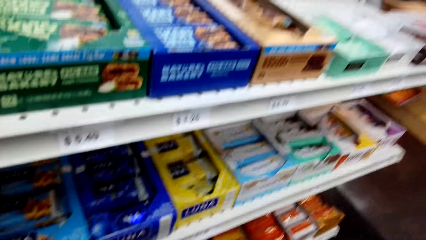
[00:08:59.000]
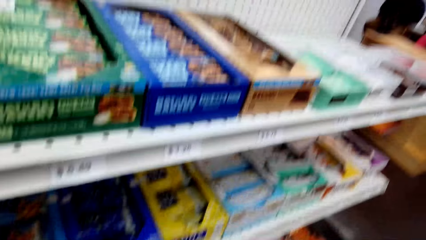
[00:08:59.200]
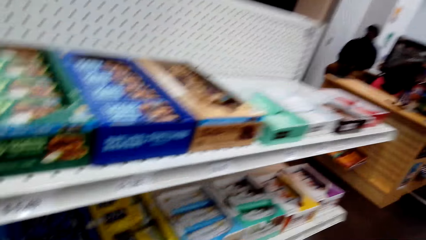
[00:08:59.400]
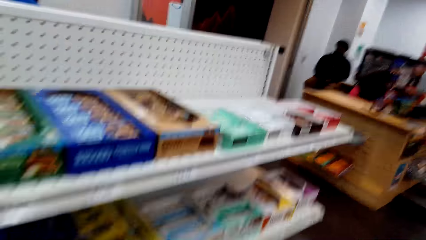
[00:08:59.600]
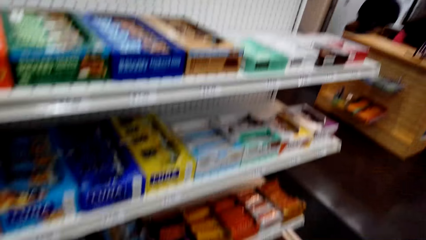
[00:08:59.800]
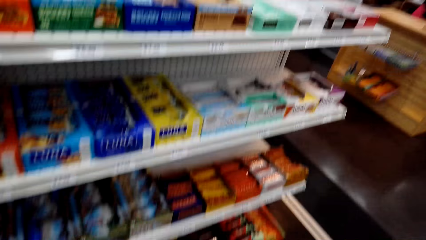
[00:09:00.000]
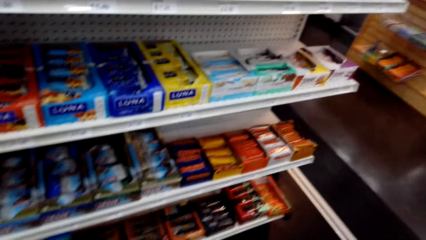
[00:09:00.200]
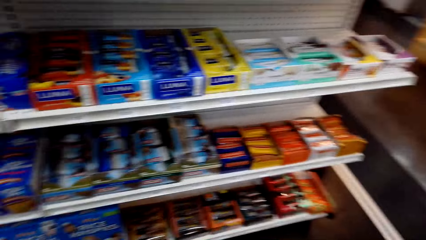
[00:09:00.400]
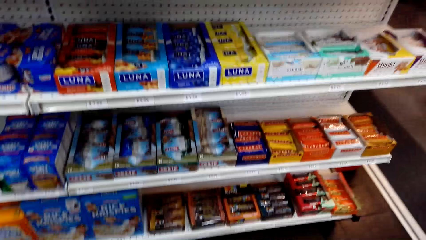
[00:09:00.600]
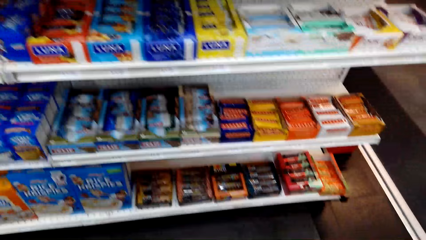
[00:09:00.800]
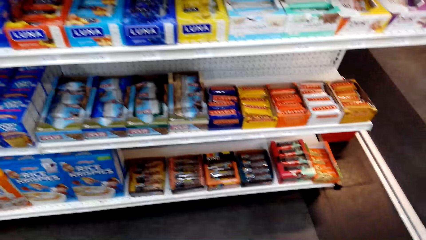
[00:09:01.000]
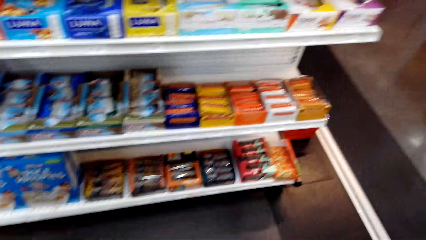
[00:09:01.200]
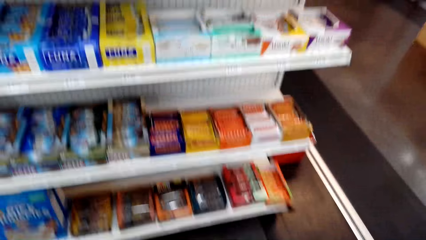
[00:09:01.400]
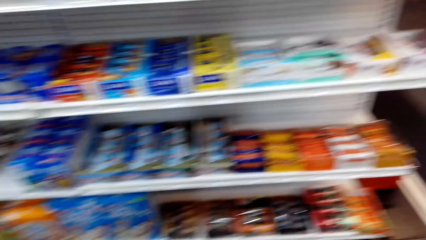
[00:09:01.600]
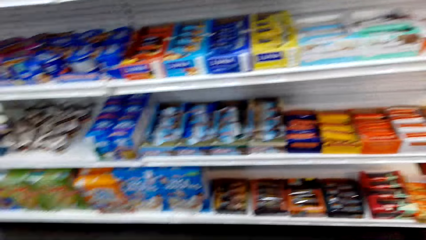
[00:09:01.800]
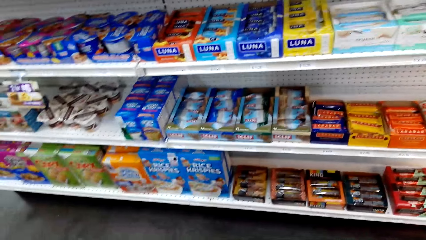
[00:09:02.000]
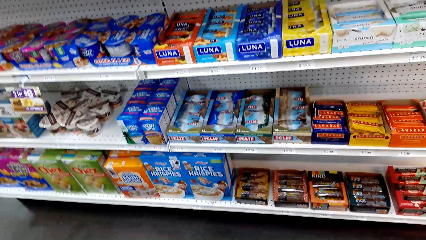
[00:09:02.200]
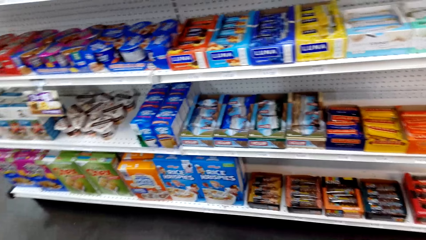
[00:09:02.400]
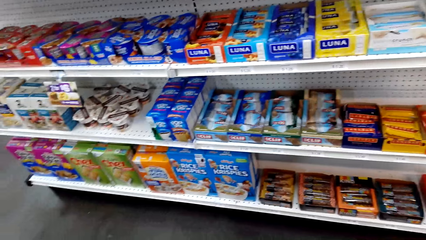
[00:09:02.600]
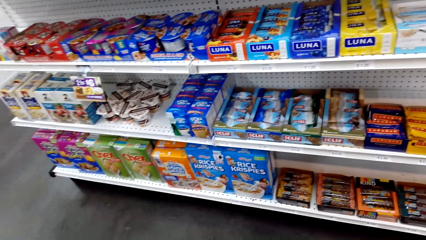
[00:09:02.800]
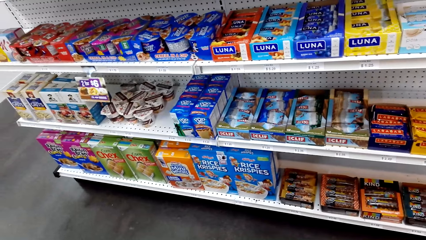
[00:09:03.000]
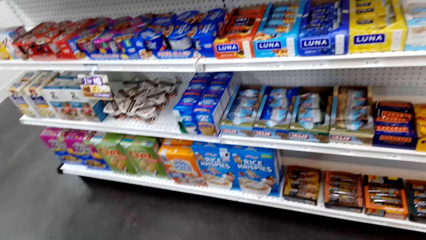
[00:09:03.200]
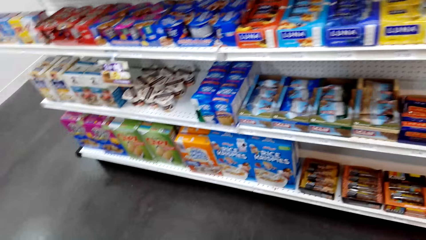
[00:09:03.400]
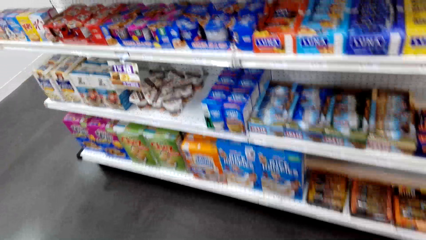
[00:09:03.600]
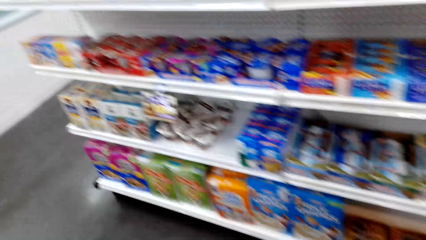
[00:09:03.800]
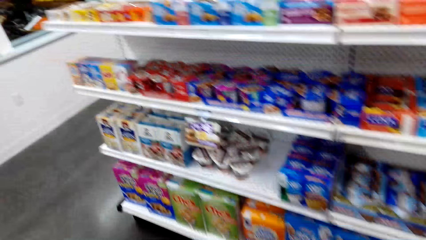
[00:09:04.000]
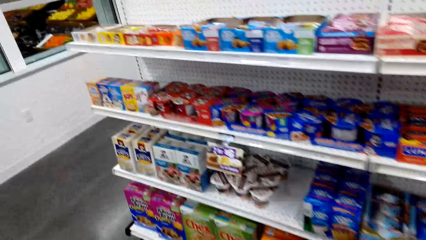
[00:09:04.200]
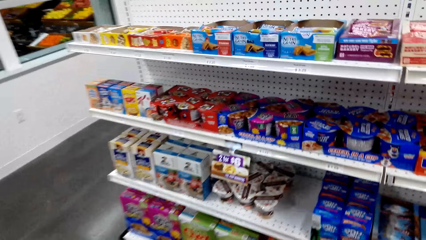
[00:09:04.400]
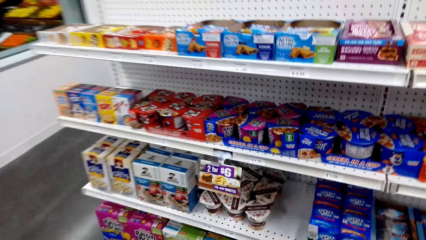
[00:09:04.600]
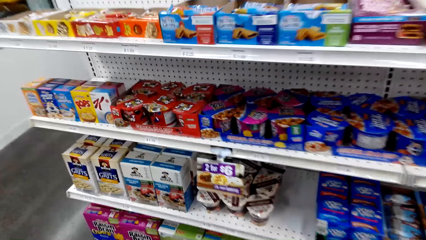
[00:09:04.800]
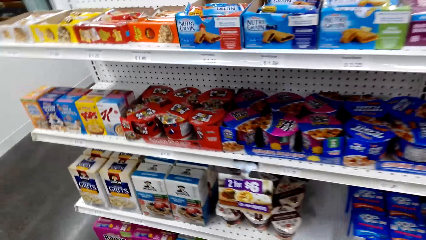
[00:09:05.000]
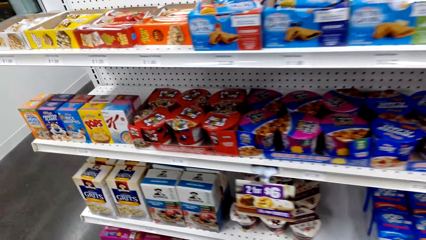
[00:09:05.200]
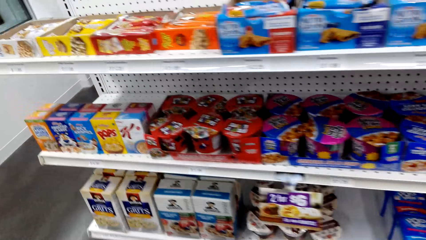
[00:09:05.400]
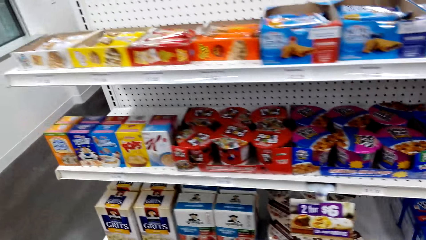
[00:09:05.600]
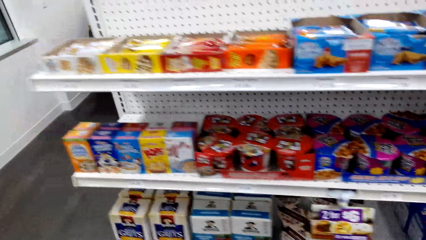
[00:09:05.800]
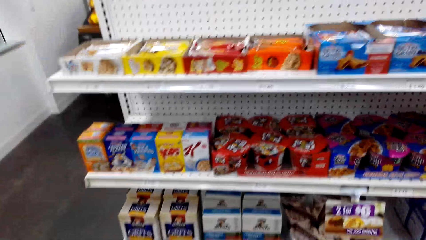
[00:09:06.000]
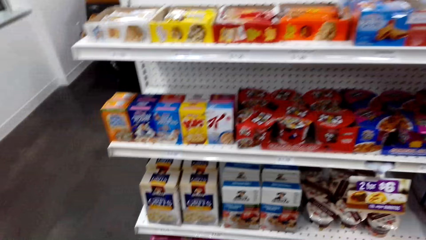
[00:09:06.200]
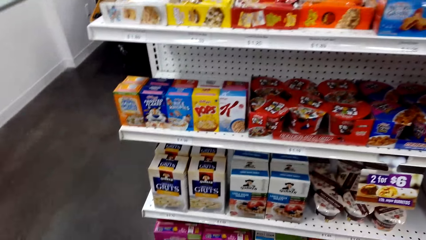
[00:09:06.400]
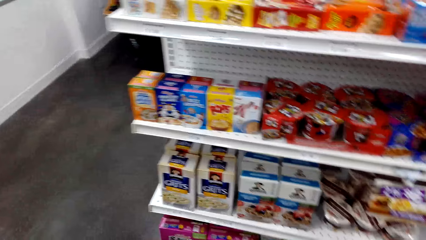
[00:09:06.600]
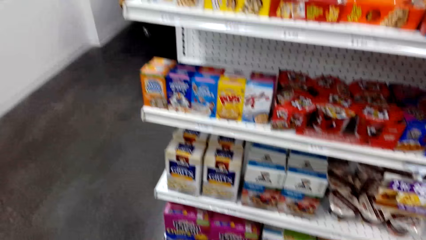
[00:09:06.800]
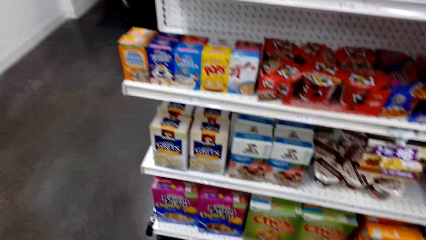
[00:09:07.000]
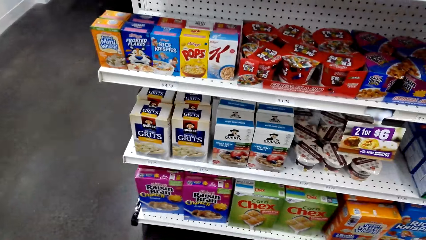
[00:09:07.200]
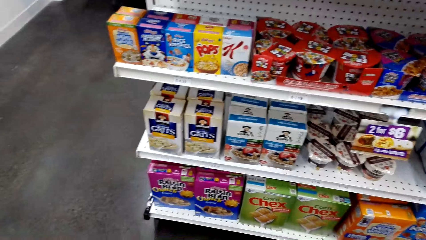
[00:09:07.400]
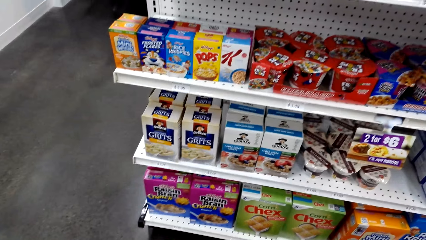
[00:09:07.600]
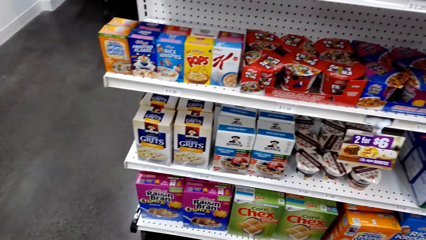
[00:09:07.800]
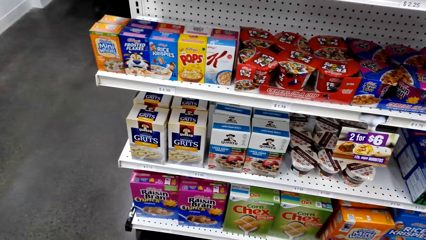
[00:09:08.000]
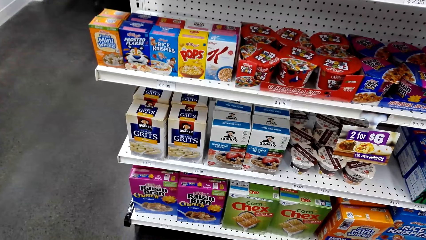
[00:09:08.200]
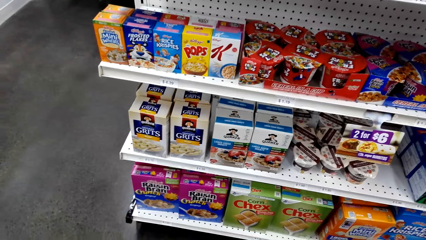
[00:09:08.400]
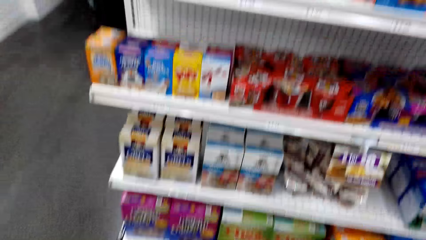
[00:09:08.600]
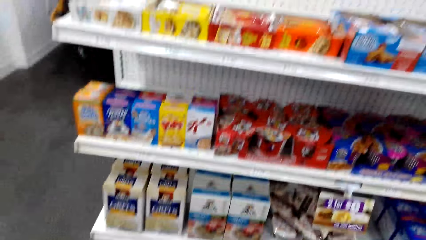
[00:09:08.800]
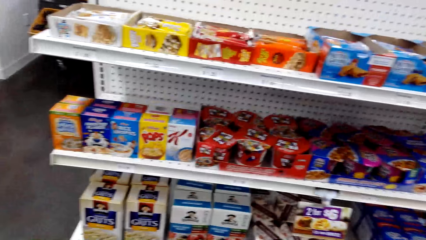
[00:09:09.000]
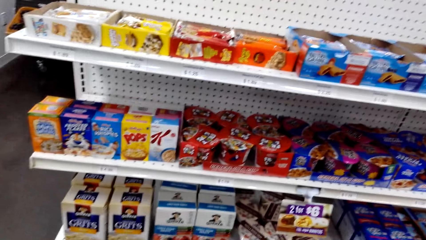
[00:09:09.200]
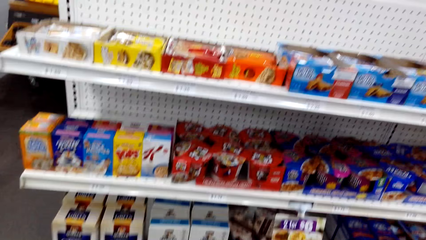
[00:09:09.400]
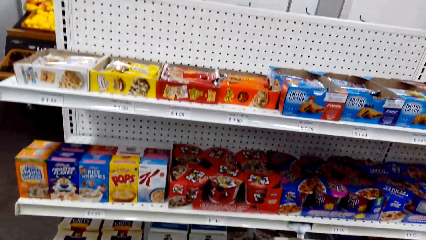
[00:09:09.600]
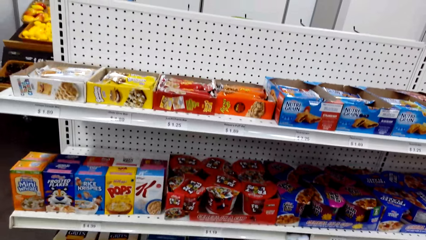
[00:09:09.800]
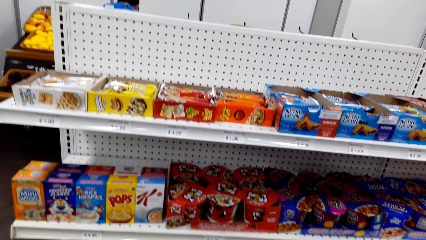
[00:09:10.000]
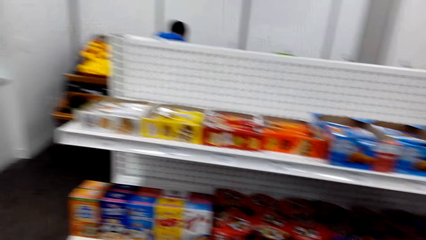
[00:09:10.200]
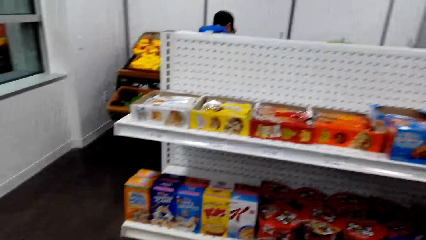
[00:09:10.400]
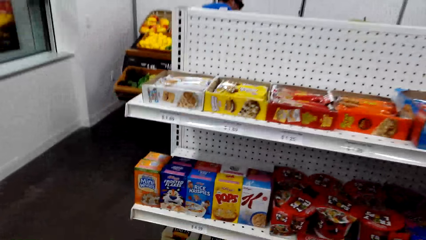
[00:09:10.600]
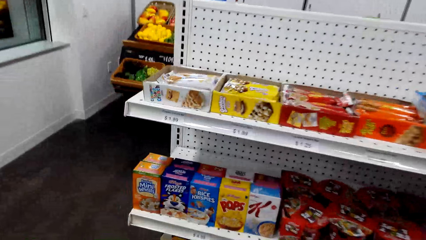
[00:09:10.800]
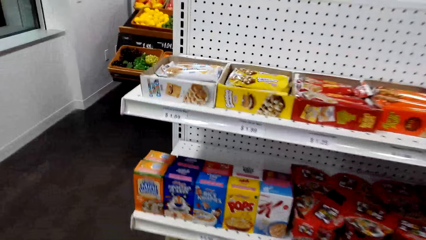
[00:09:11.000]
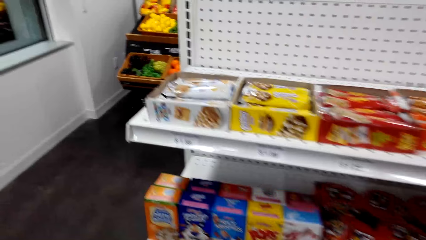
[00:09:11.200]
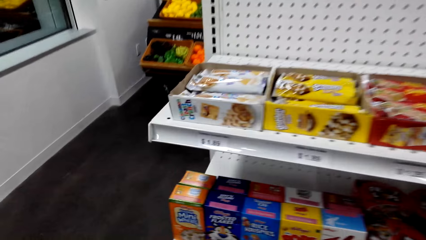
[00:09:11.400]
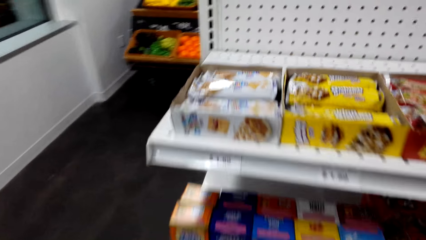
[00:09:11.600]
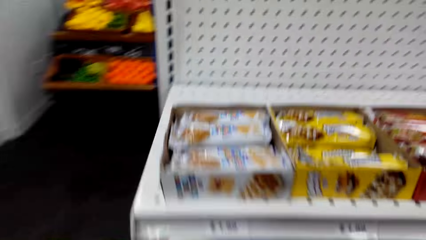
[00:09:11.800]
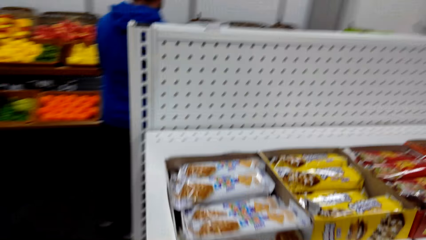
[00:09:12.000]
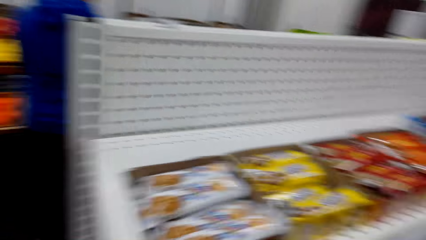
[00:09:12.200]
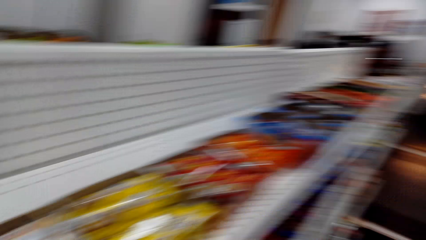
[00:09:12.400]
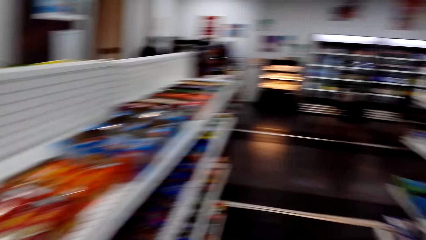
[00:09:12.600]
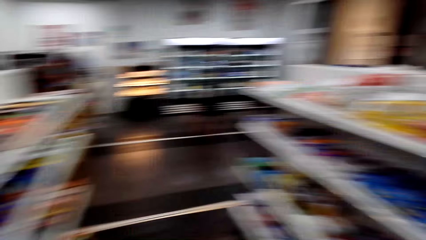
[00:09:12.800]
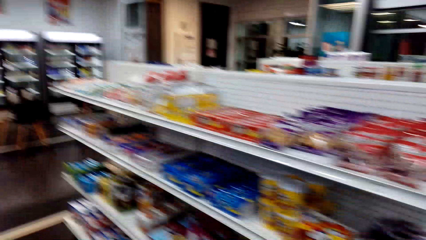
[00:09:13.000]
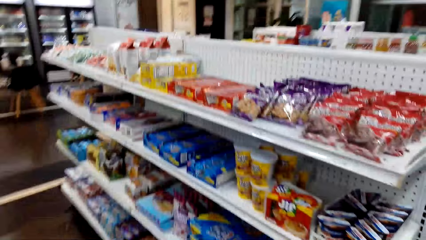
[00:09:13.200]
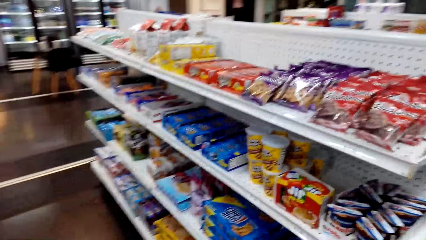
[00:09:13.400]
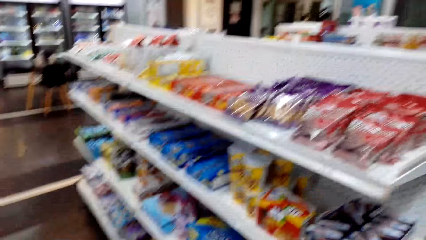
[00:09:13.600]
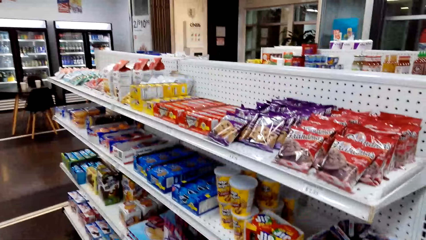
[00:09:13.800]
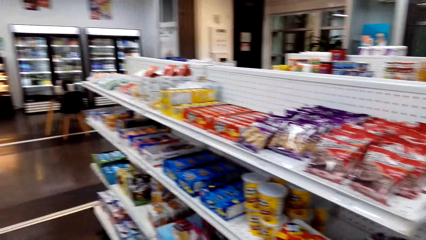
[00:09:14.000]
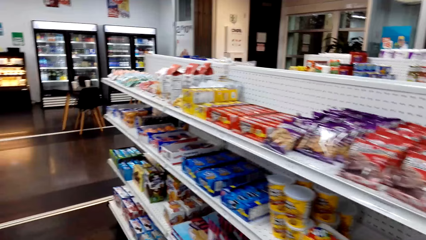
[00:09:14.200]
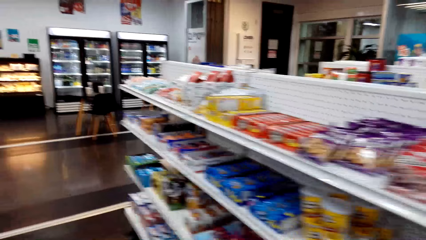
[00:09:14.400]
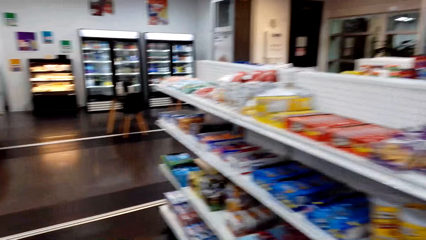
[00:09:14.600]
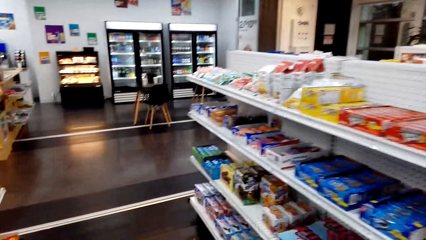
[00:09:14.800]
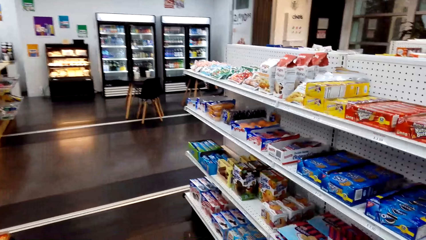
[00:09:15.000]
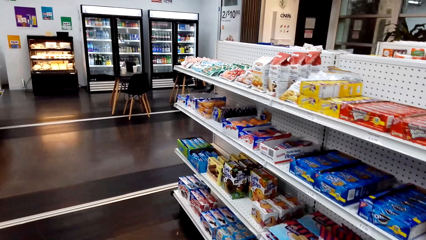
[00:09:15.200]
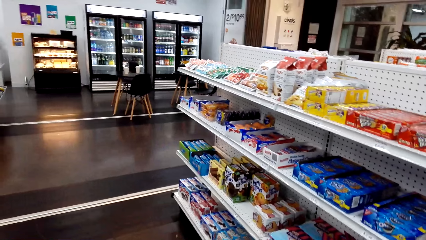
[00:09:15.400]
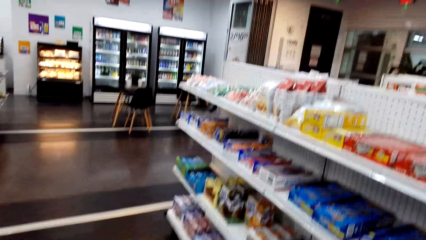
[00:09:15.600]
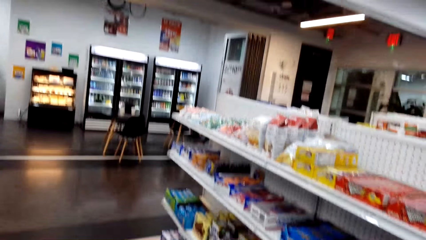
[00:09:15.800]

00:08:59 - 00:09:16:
The camera wearer looks around.
